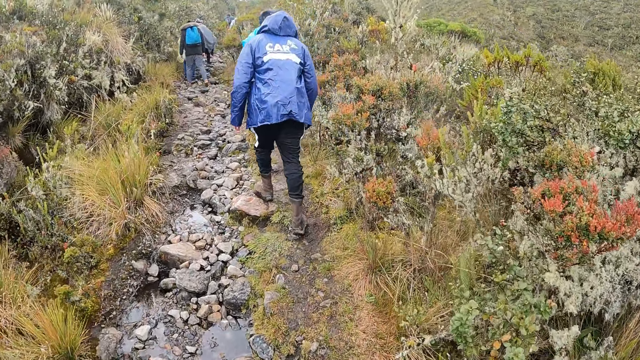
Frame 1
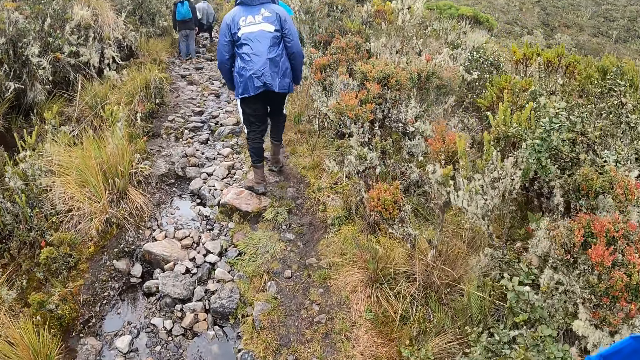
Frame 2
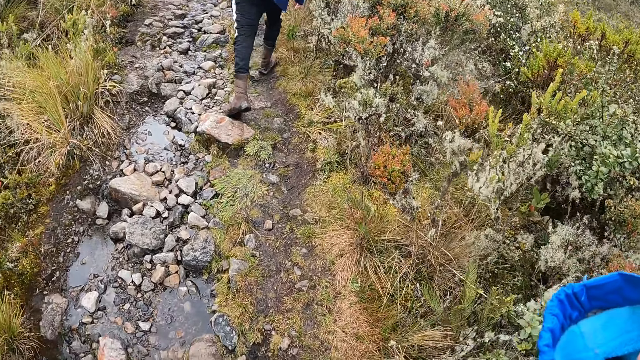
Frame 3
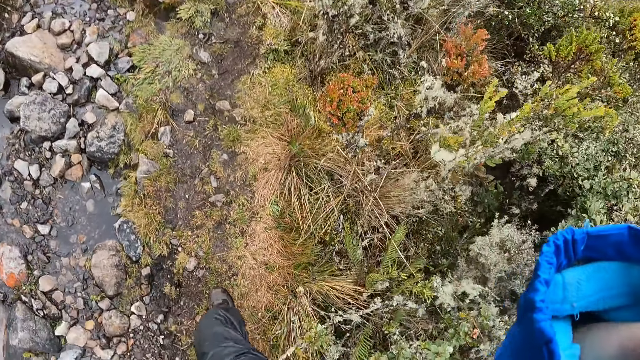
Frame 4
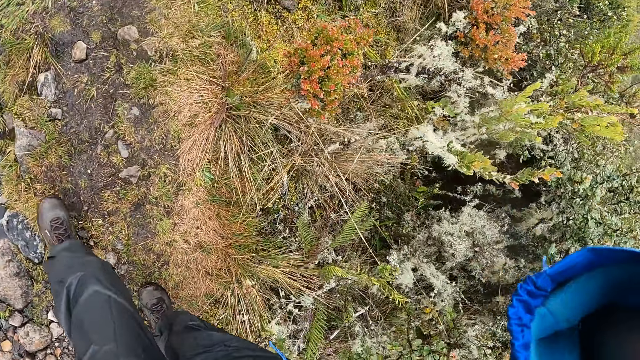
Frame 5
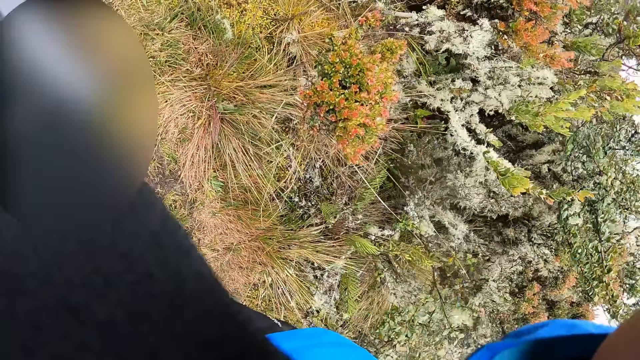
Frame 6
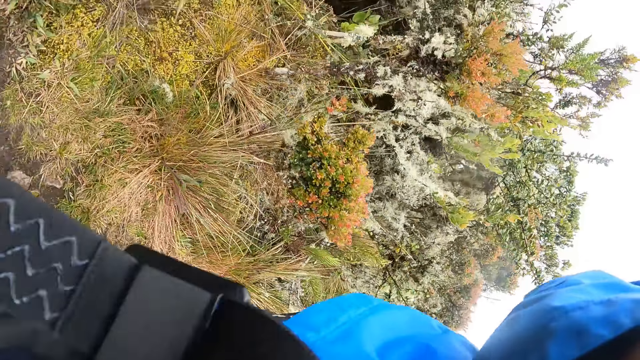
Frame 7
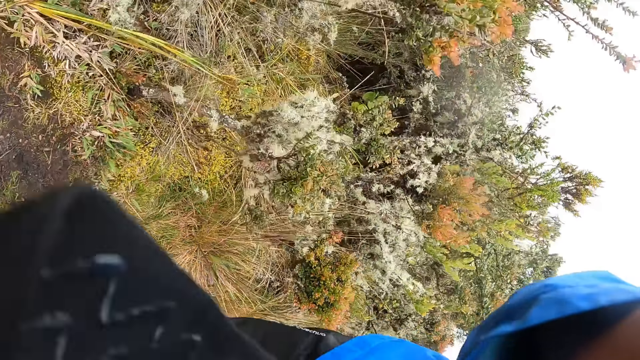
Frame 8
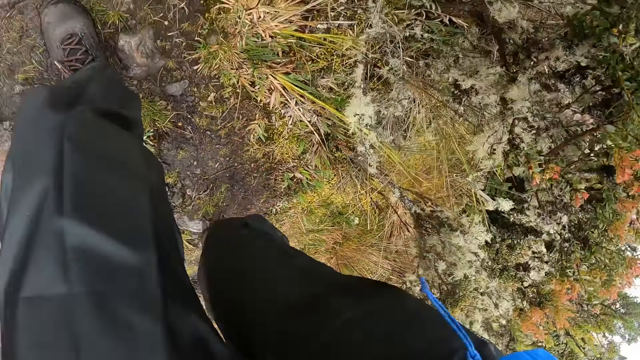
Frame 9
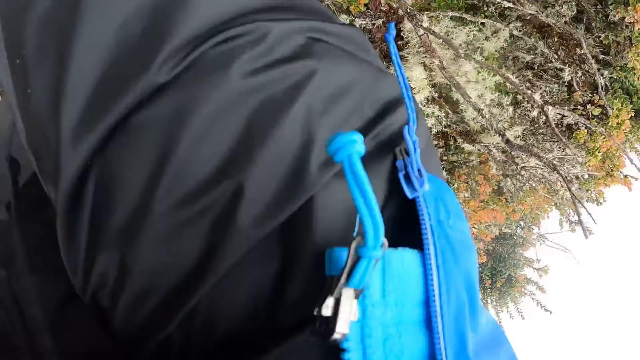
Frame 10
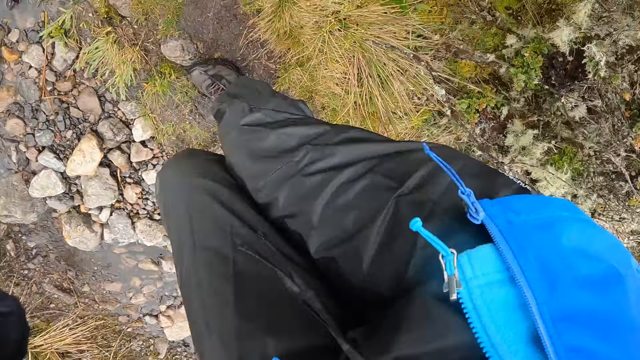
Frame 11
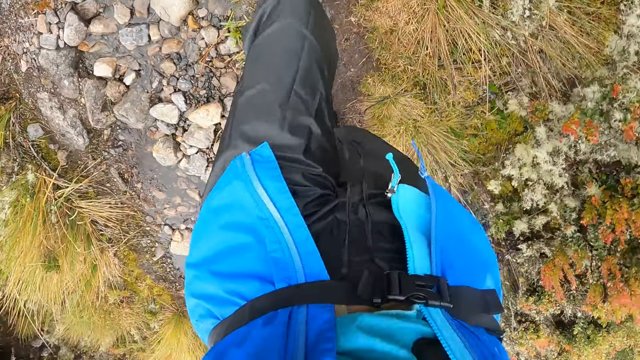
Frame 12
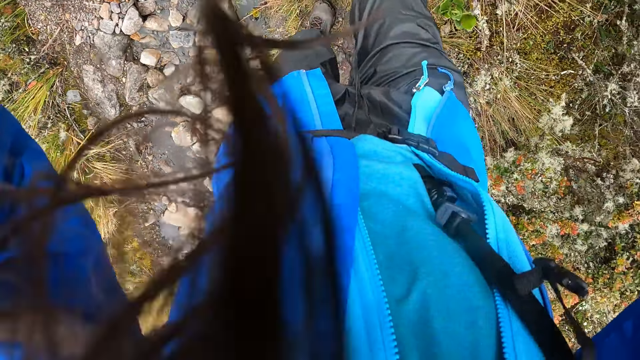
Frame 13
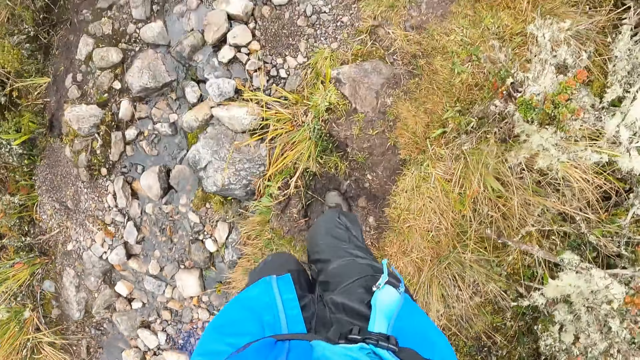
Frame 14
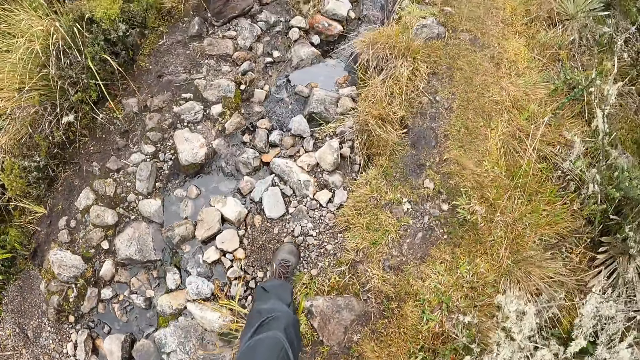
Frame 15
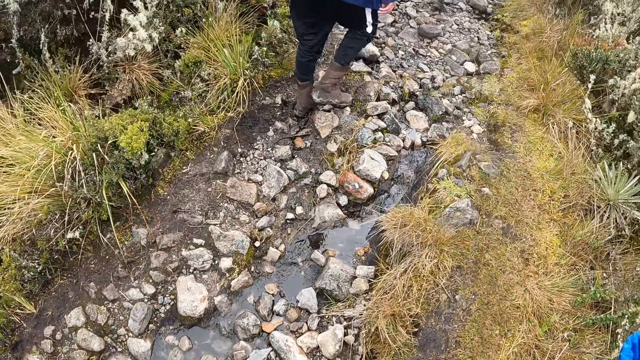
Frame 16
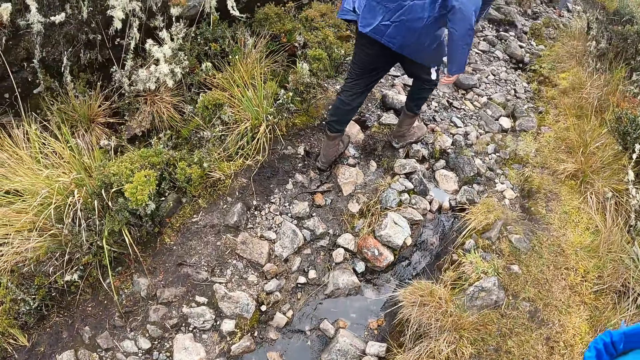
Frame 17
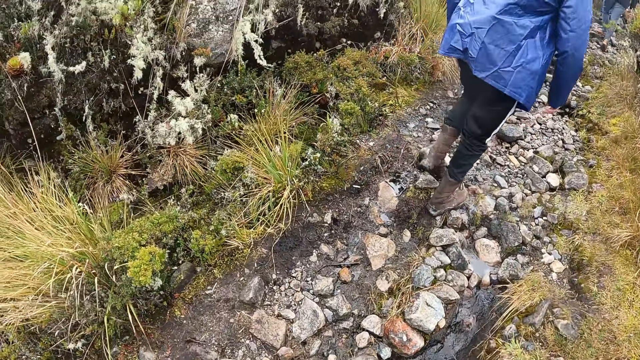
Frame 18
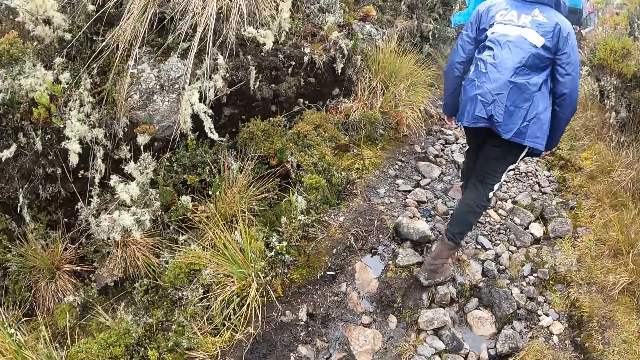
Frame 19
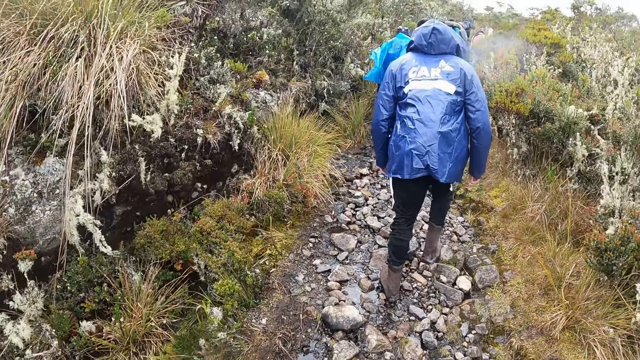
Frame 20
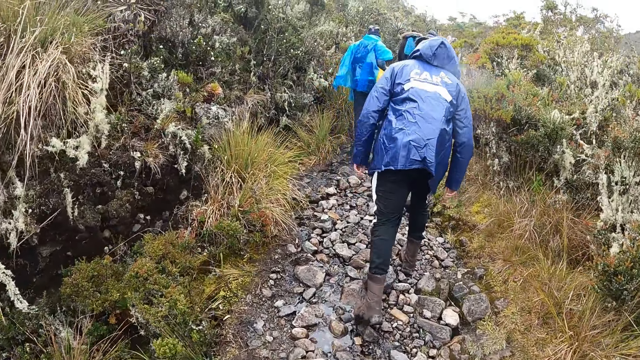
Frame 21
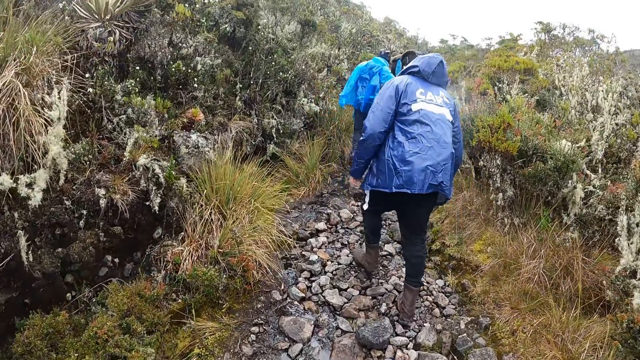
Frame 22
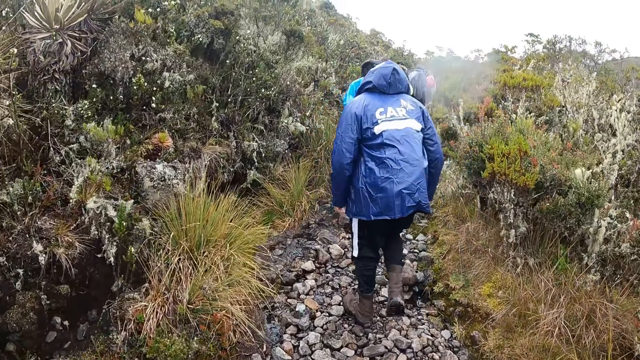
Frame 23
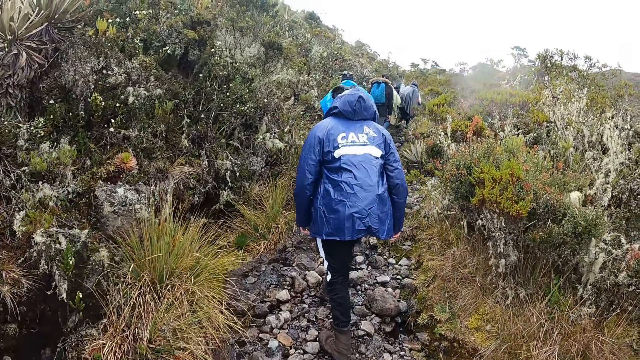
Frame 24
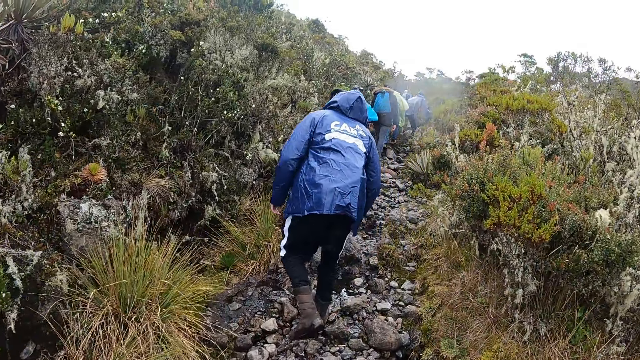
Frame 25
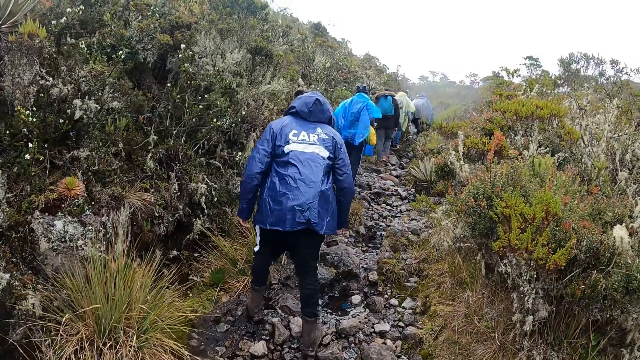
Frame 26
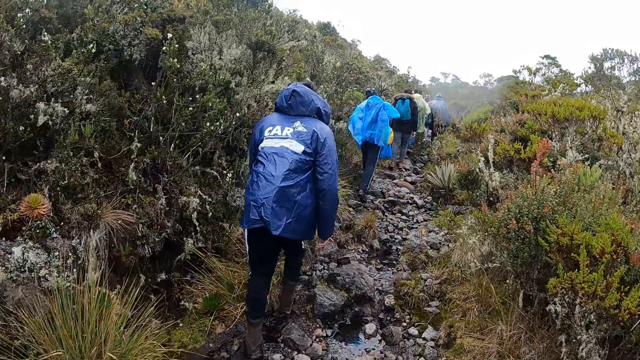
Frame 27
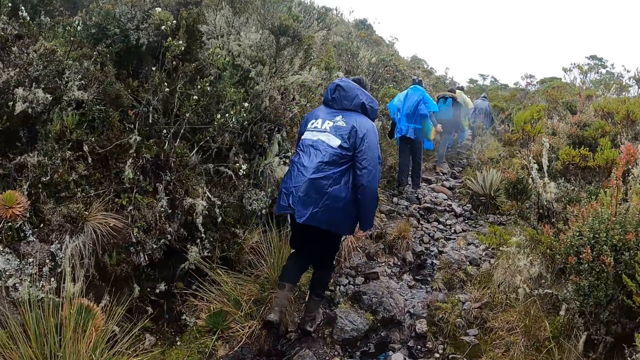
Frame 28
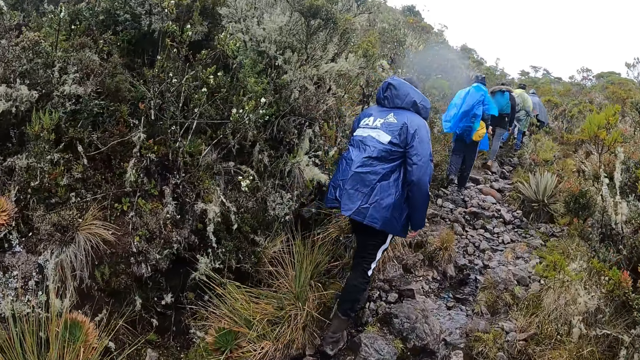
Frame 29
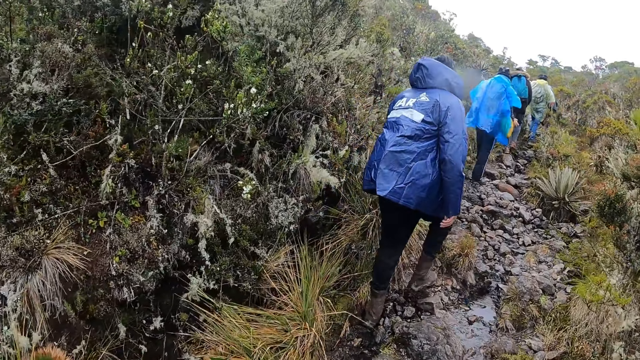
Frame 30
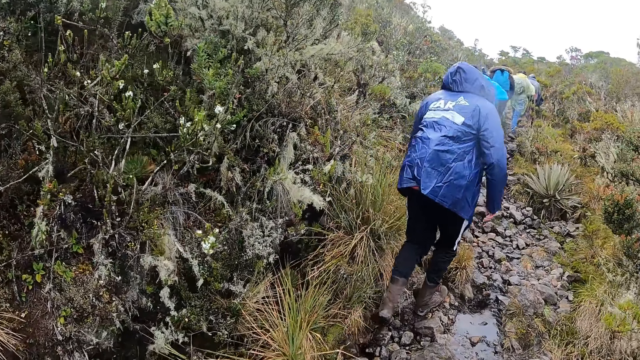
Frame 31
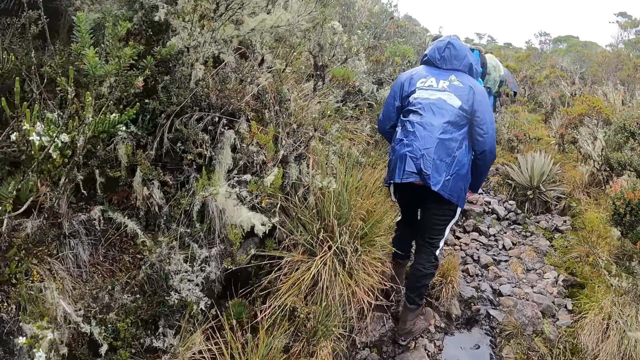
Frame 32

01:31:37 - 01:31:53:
The camera wearer adjusts his camera with his hands. He walks on the mountain.

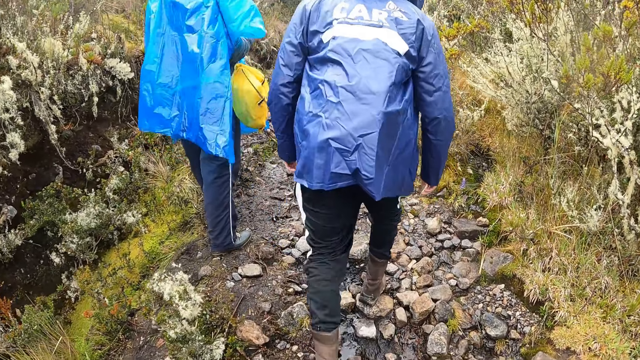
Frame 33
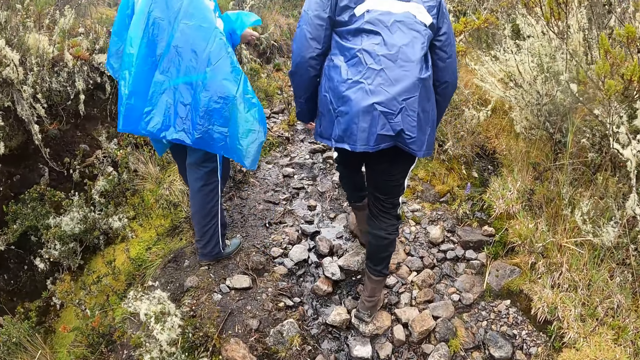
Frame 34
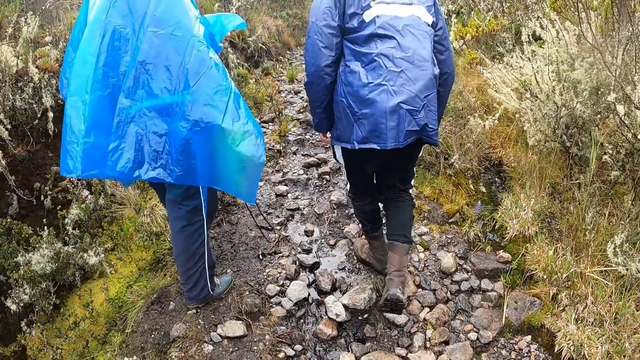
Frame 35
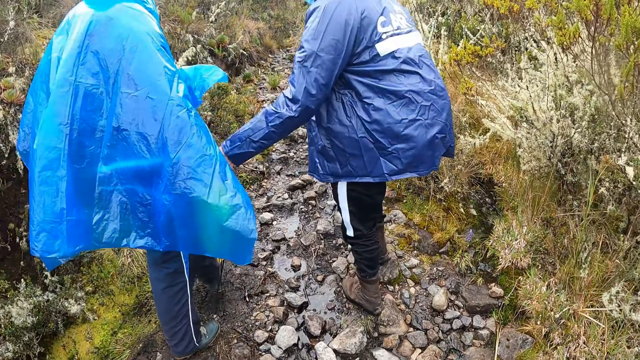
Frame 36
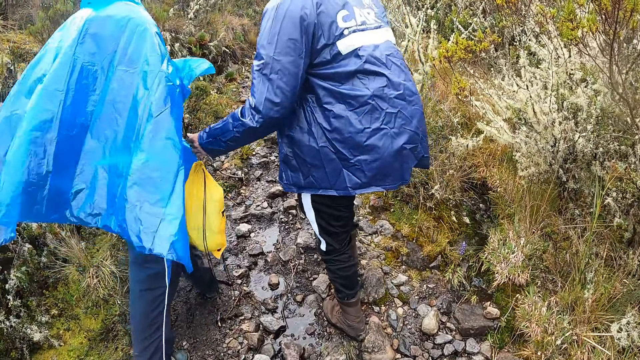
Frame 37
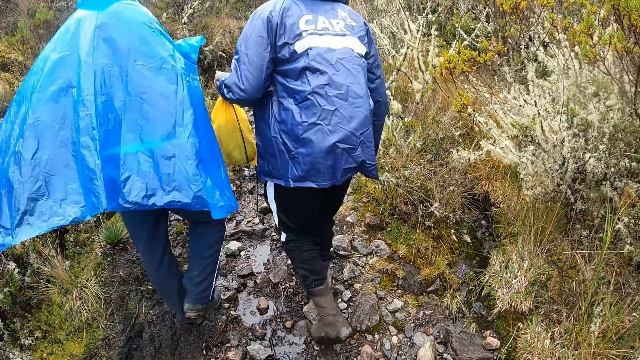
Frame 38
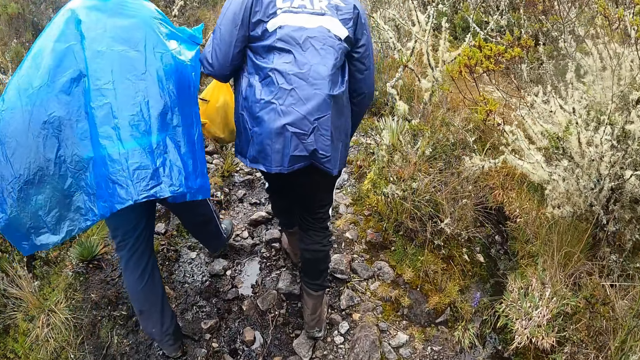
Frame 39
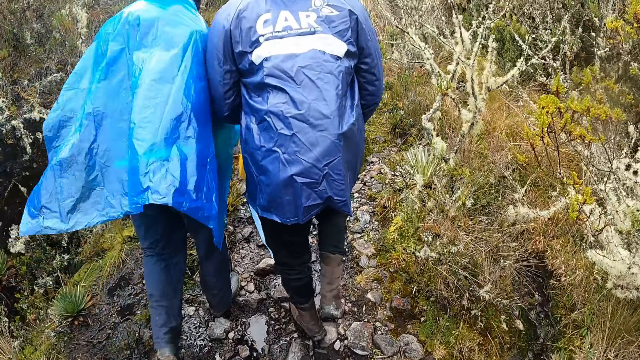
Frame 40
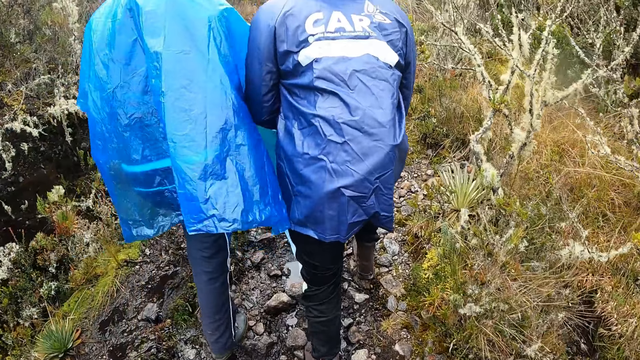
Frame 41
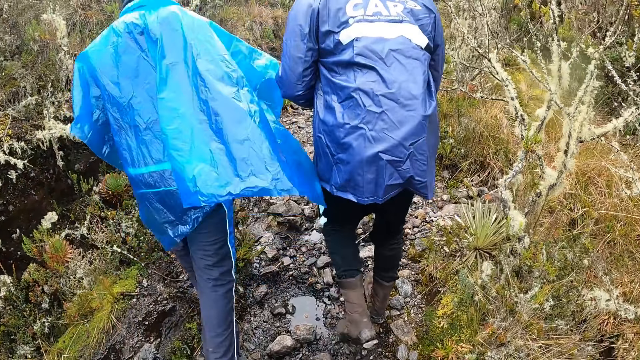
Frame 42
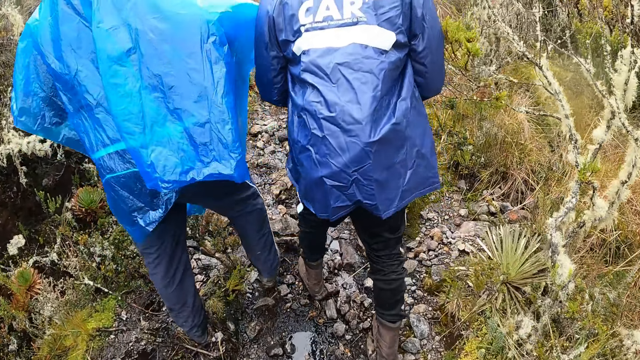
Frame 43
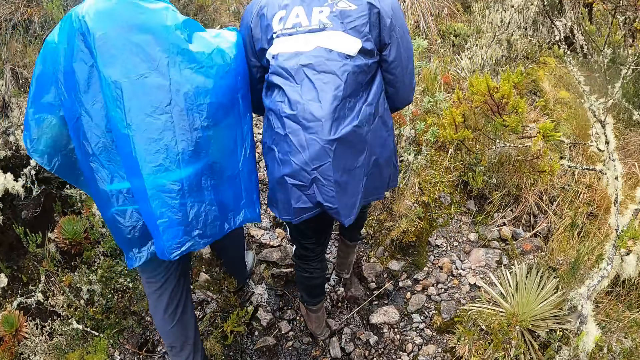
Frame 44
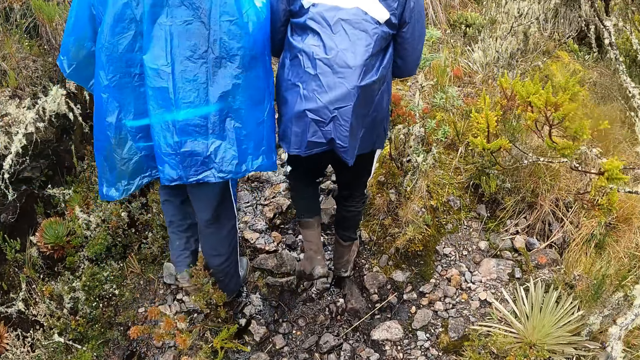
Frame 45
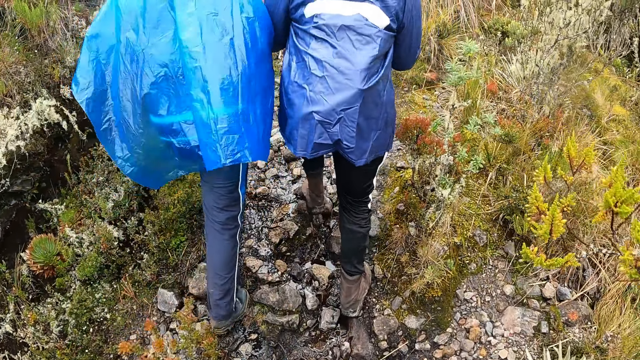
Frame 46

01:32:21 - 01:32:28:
A man collects a bag from another man with his left hand. The first man interacts with the other man.
